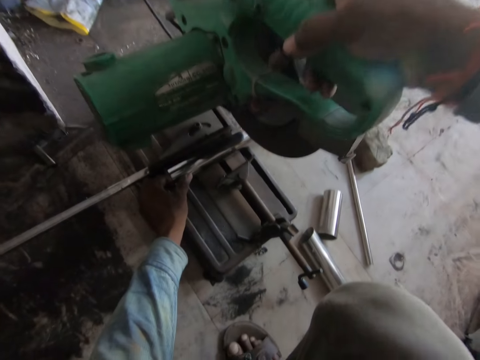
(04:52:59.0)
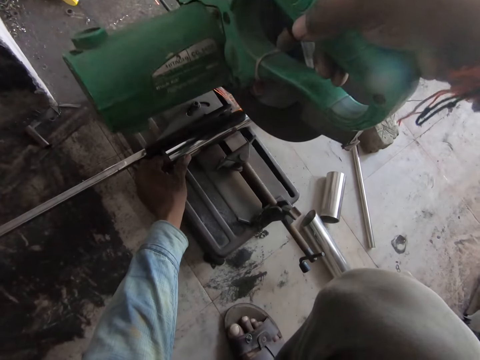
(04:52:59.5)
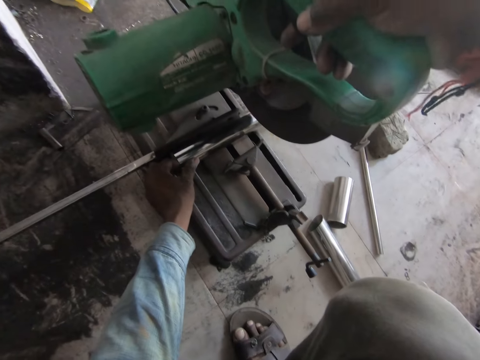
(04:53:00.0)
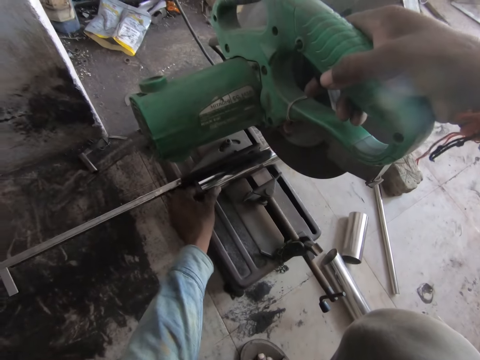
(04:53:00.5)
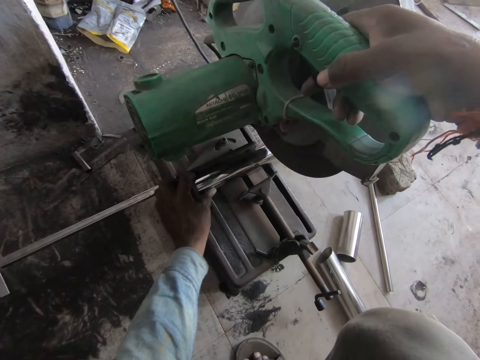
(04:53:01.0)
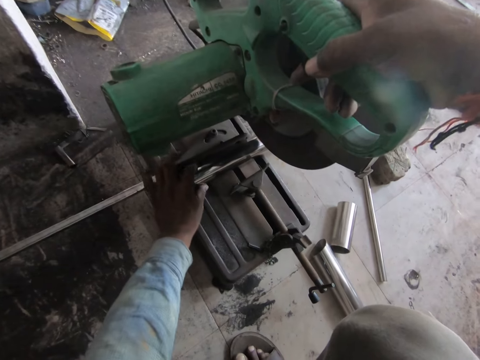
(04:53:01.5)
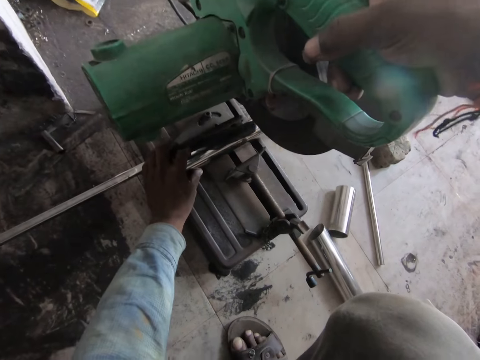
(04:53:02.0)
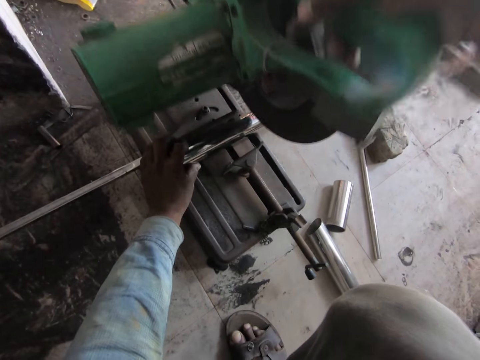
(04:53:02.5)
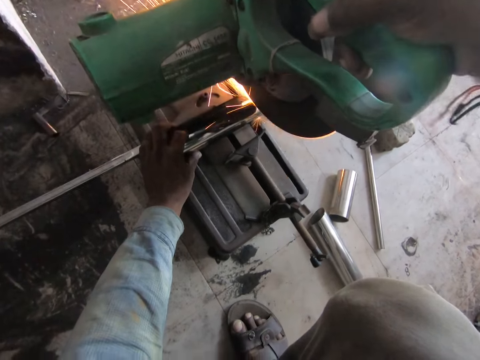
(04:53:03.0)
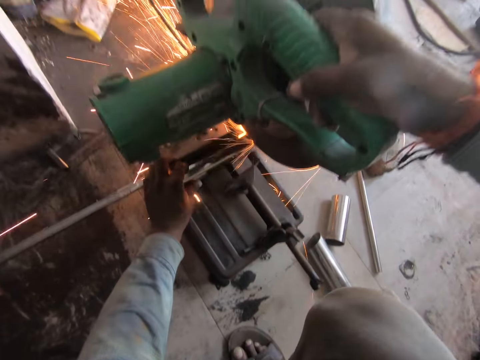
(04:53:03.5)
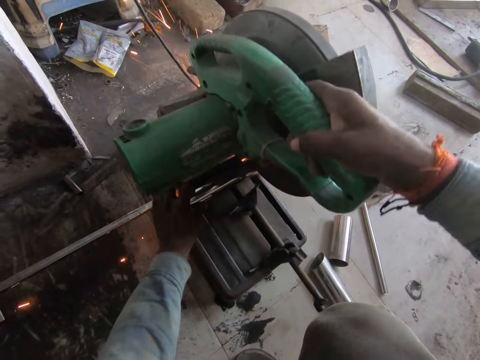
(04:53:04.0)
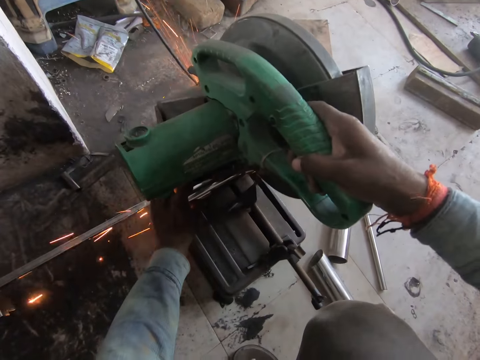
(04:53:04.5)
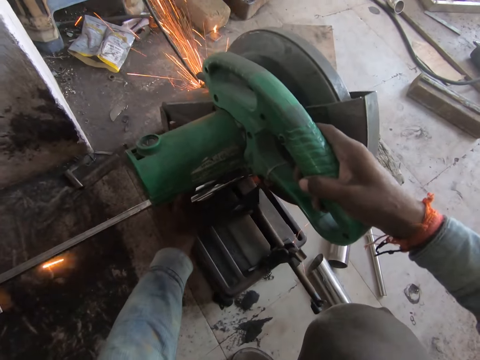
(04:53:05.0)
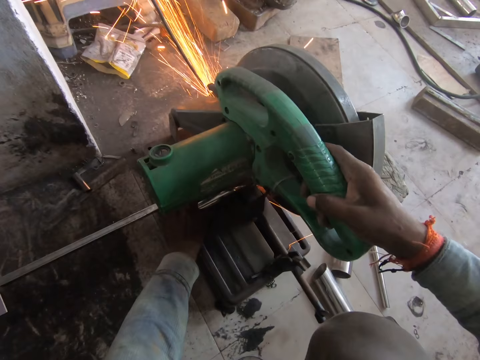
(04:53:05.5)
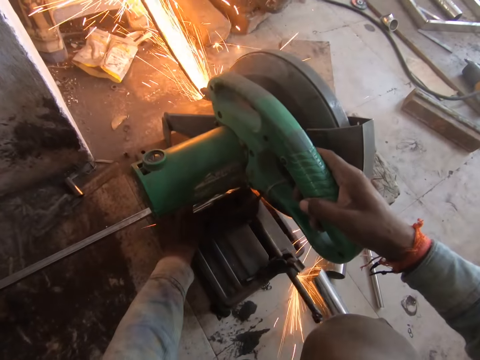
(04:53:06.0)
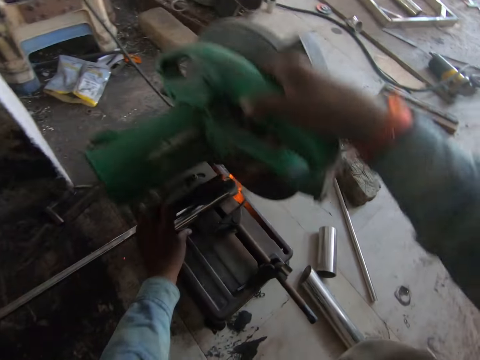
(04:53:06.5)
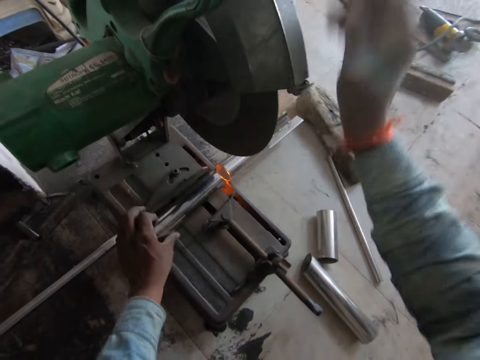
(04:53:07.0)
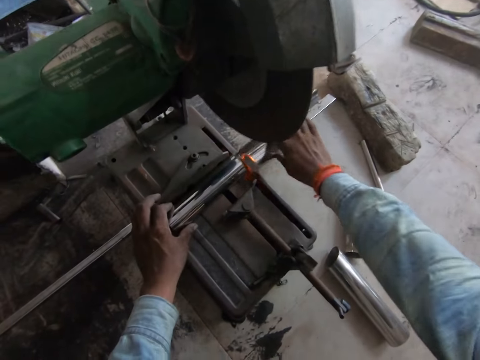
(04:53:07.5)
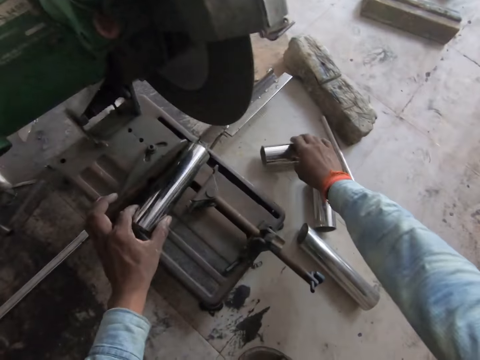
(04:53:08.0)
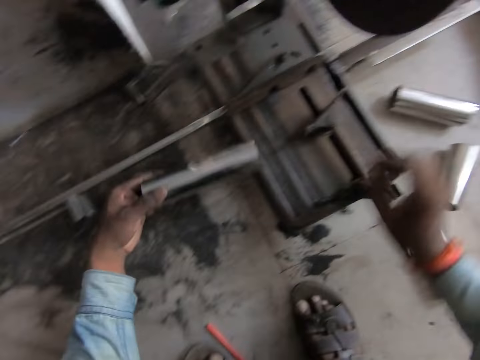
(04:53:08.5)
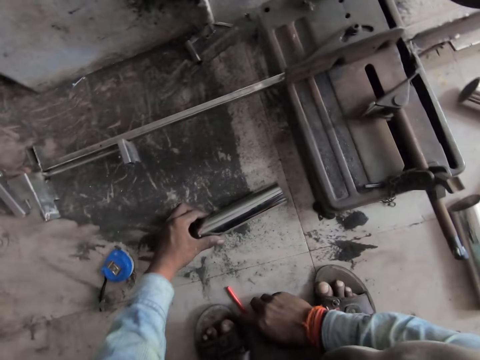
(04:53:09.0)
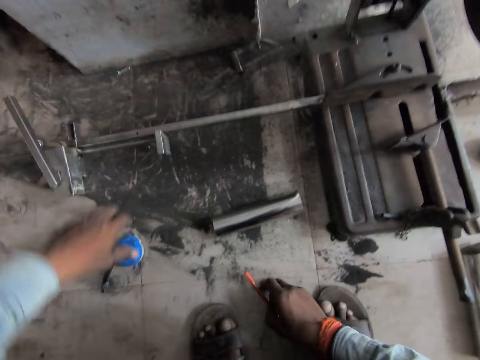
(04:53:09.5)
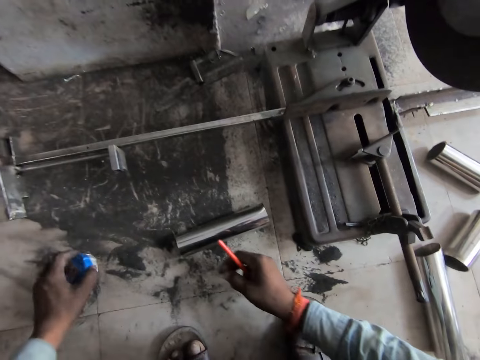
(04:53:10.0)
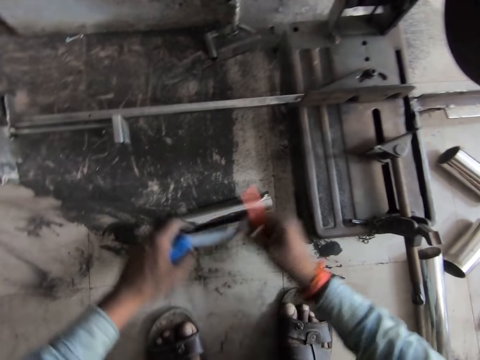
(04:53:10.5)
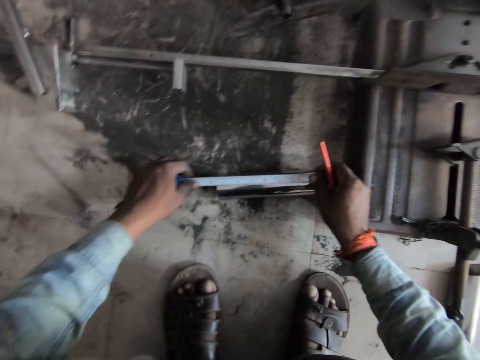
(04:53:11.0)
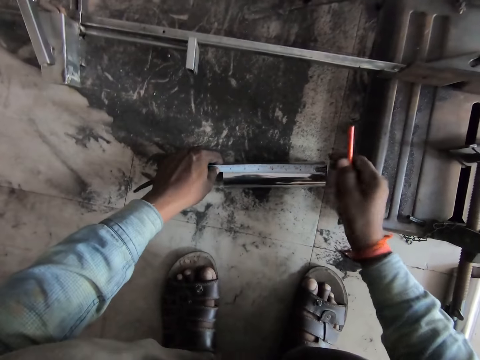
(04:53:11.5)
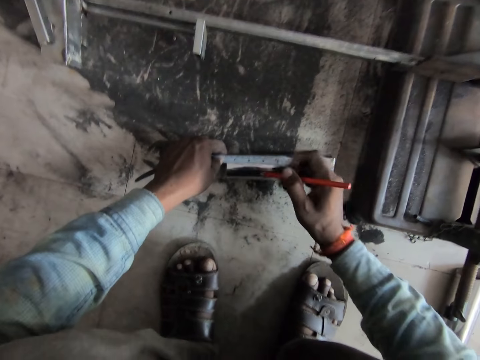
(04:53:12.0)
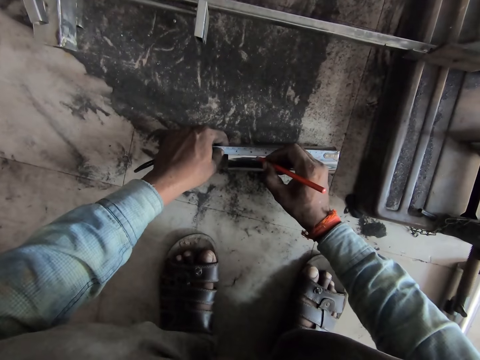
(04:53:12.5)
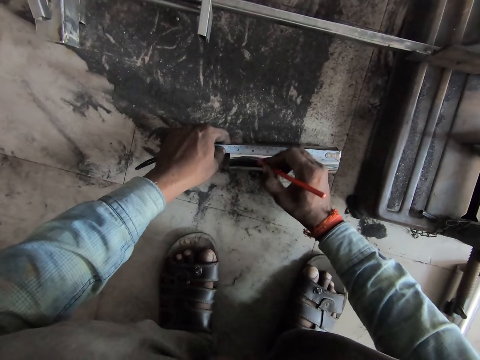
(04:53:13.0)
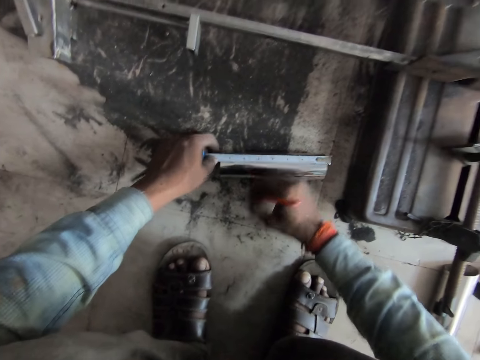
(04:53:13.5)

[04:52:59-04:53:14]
The camera wearer cuts the steel pole on the table of the cut-off saw with the cut-off wheel in his right hand. He adjusts his left hand on the steel pole on the table of the cut-off saw. He cuts the steel pole on the table of the cut-off saw with the cut-off wheel in his right hand. He picks up a steel pole from the cut-off saw with his right hand. He lifts the steel pole from the table of the cut-off saw with his left hand. He drops the steel pole on the floor with his right hand. He drops the steel pole on the floor with his left hand. He picks up the pencil from the floor with his right hand. He picks up the tape measure from the floor with his left hand. He pulls the blade of the tape measure in his left hand with his right hand. He measures the metal. He hooks the blade of the tape measure in his left hand on the steel pole on the floor with his right hand. He adjusts the length of the blade of the tape measure with his left hand. He adjusts the pencil in his right hand. He marks the steel pole on the floor with the pencil in his right hand. He unhooks the blade of the tape measure from the steel pole on the floor with his left hand.

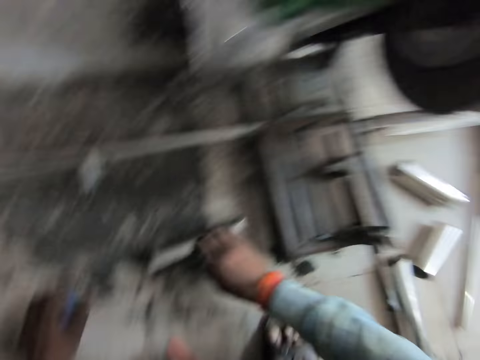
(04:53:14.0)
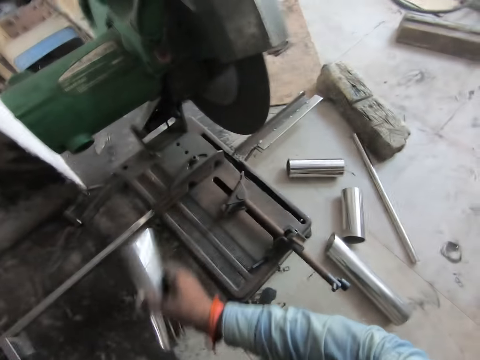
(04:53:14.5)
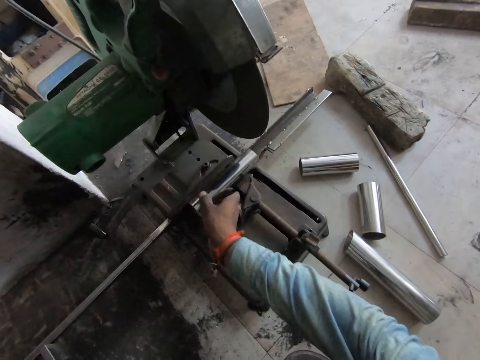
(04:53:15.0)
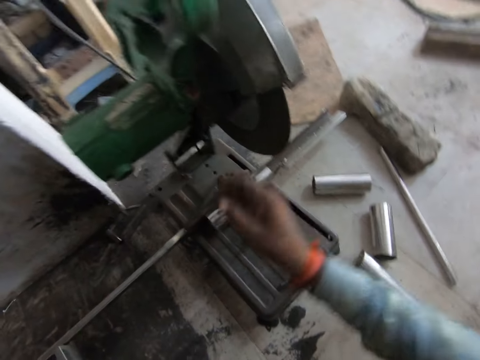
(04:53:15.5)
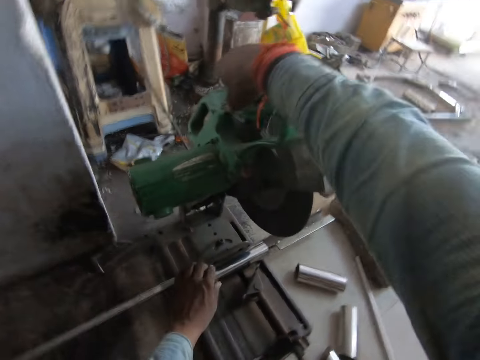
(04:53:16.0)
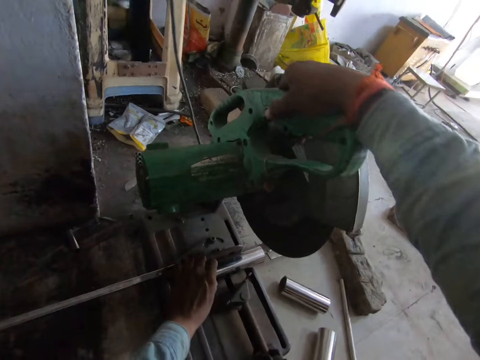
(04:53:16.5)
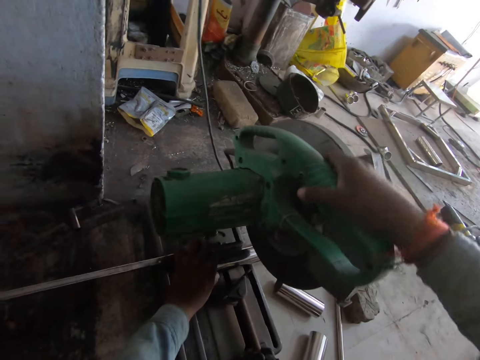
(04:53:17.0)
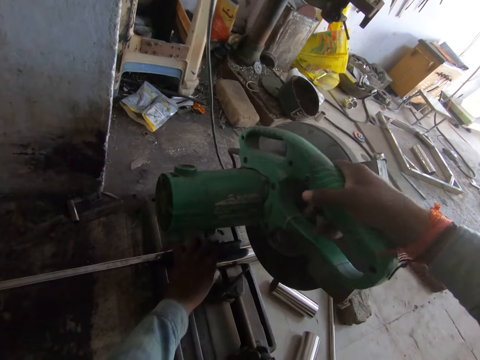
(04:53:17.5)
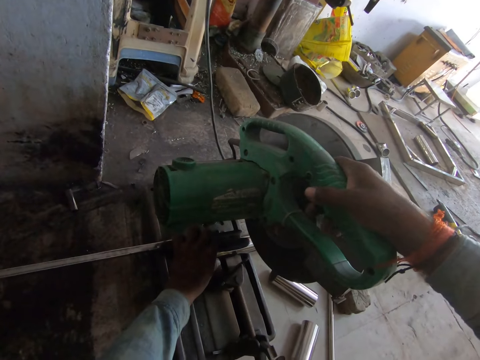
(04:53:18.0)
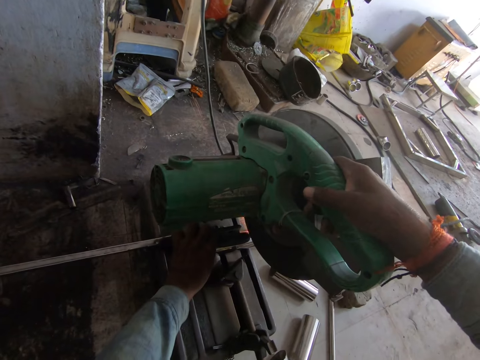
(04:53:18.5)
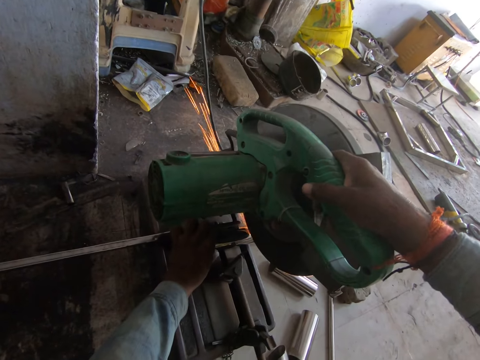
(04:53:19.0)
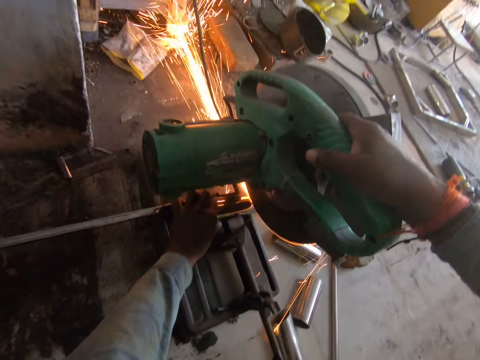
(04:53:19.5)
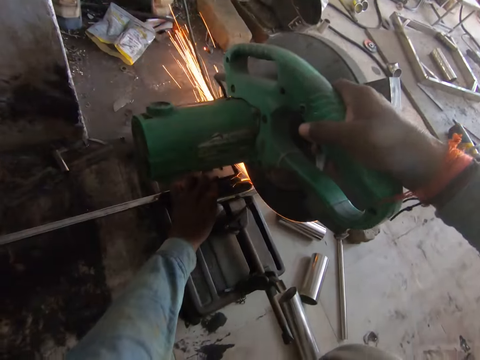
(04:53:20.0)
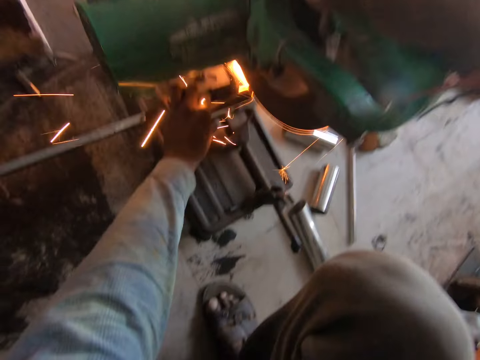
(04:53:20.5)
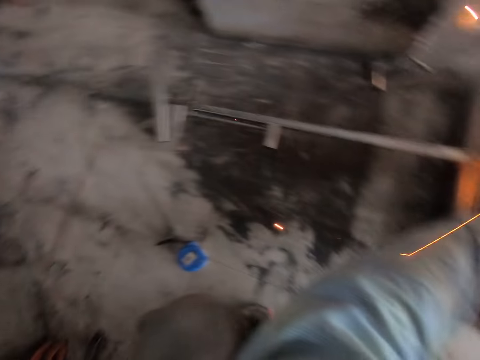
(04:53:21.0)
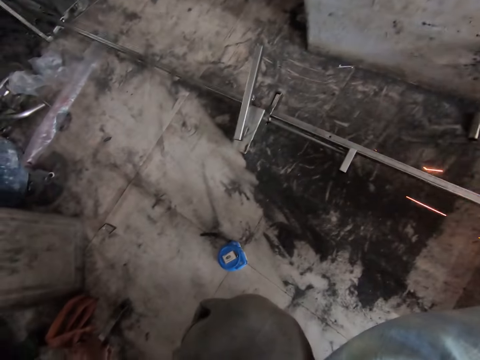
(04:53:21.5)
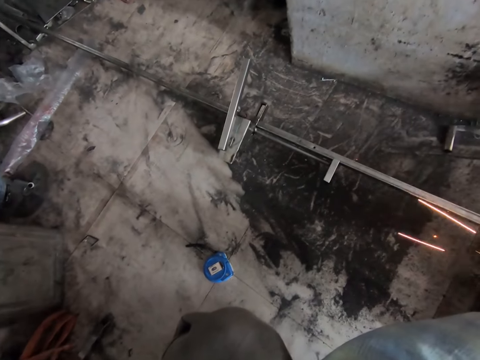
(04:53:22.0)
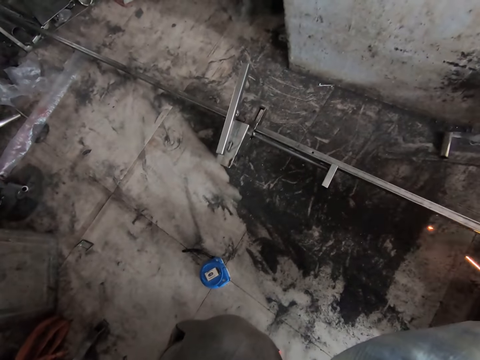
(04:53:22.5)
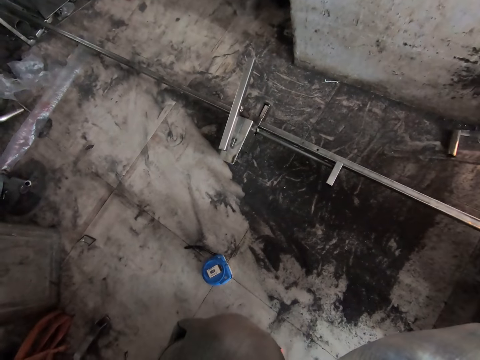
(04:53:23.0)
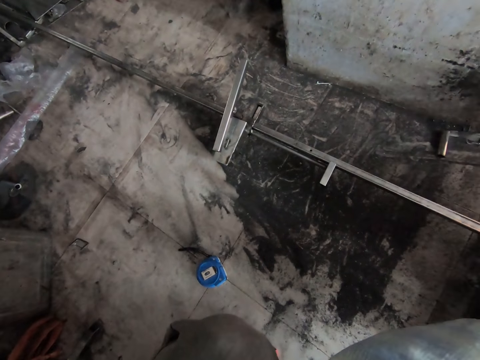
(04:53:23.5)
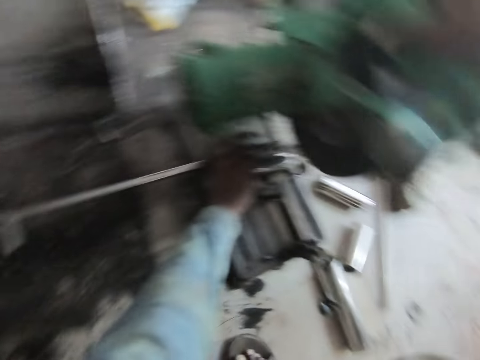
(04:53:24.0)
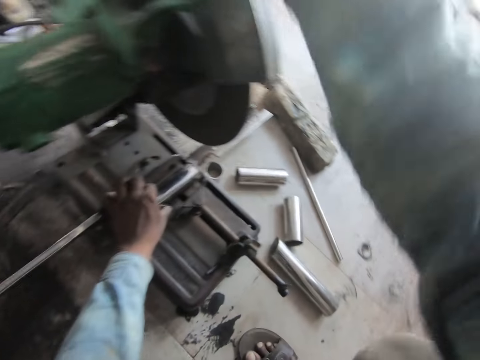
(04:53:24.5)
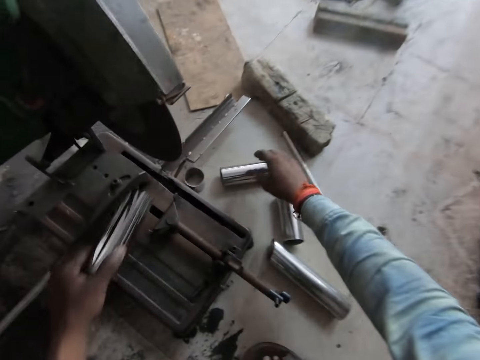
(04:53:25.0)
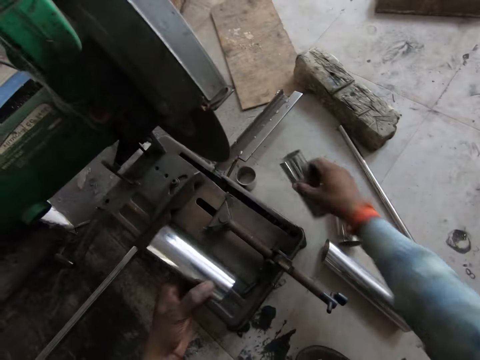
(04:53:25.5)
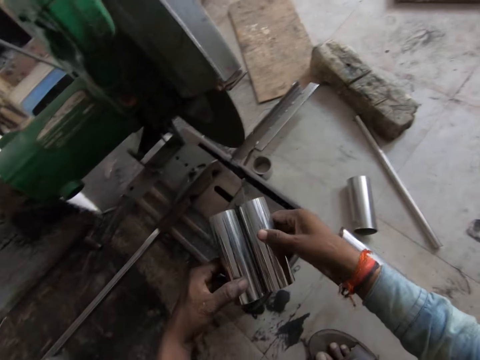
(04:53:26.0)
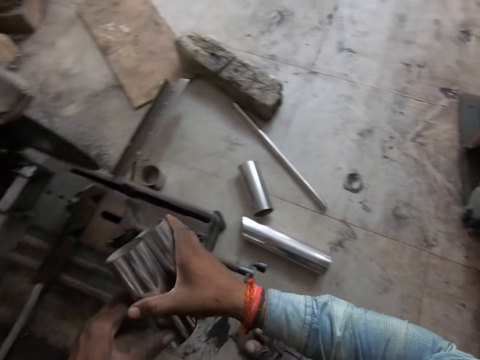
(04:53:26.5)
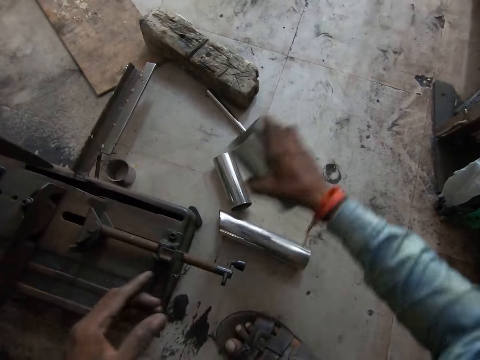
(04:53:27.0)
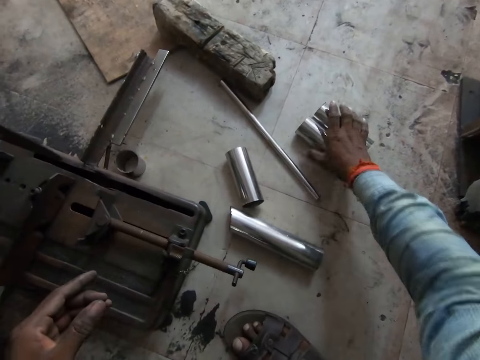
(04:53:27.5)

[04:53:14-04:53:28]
The camera wearer drops the pencil on the floor with his right hand. He retracts the blade of the tape measure with his left hand. He picks up the steel pole from the floor with his right hand. He drops the steel pole on the table of the cut-off saw with his right hand. He holds the handle of the cut-off saw with his right hand. He holds the steel pole on the table of the cut-off saw with his left hand. He moves the cut-off wheel with his right hand. He adjusts the cutter. He cuts the steel pole on the table of the cut-off saw with the cut-off wheel in his right hand. He lifts the steel pole from the table of the cut-off saw with his left hand. He picks up a steel pole from the floor with his right hand. He places the steel poles in both hands against each other. He passes the poles from his left hand to his right hand. He drops the steel poles on the floor with his right hand.
